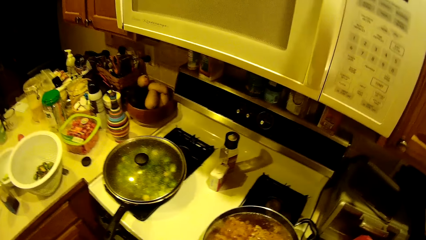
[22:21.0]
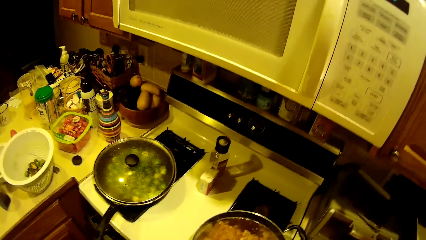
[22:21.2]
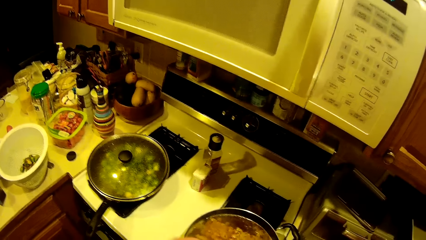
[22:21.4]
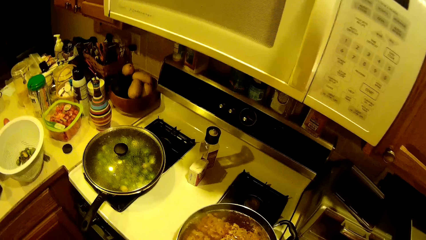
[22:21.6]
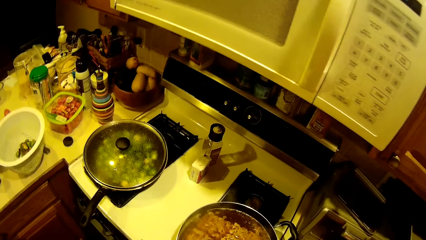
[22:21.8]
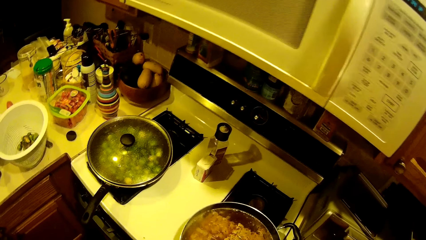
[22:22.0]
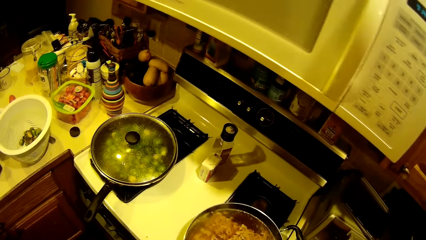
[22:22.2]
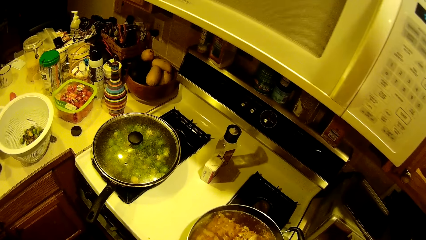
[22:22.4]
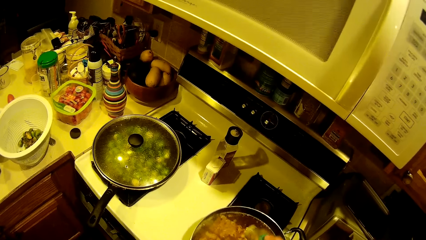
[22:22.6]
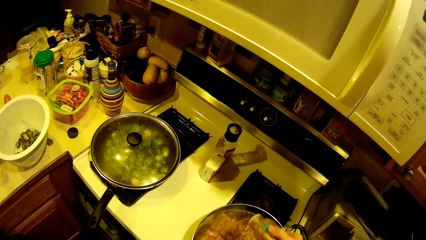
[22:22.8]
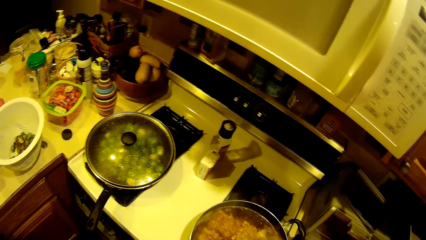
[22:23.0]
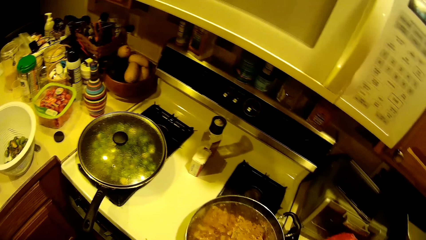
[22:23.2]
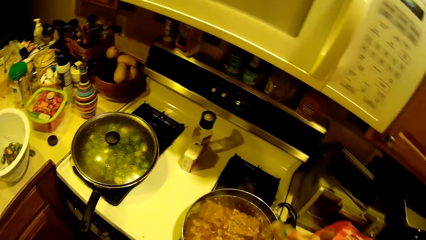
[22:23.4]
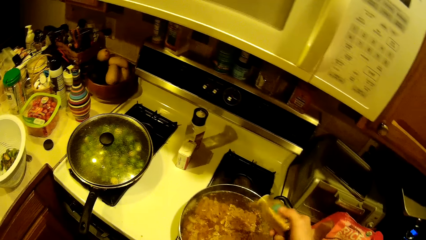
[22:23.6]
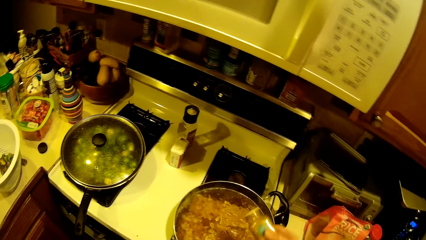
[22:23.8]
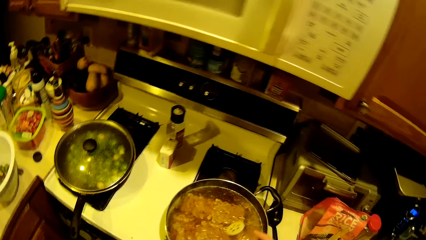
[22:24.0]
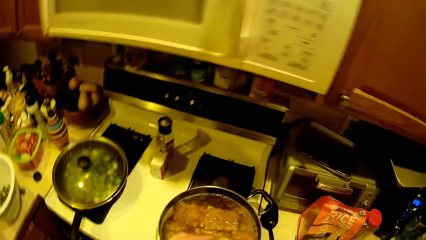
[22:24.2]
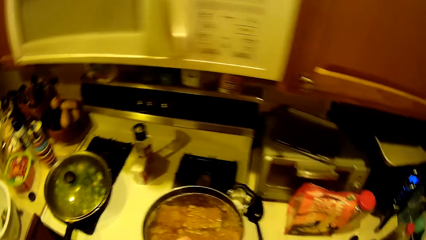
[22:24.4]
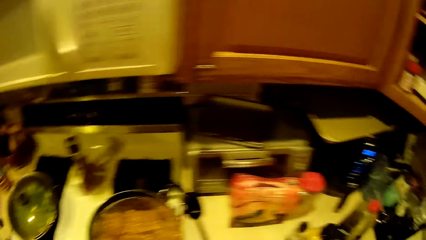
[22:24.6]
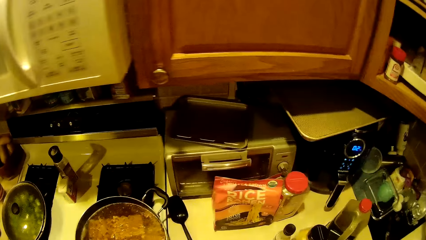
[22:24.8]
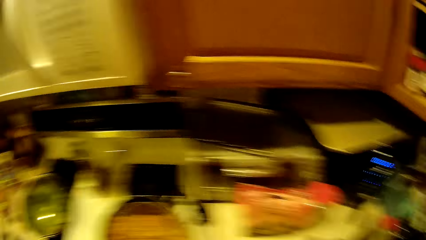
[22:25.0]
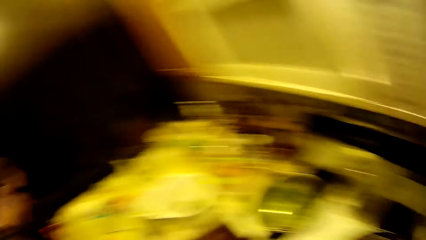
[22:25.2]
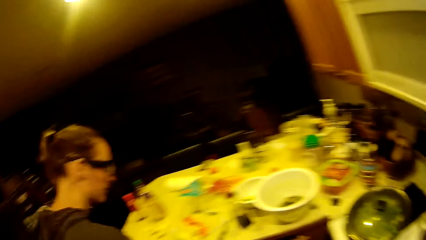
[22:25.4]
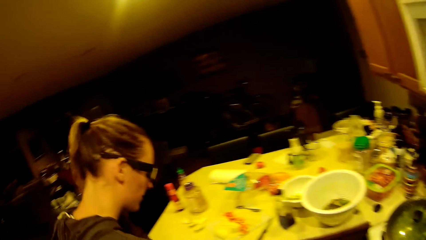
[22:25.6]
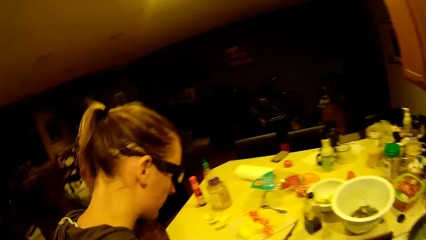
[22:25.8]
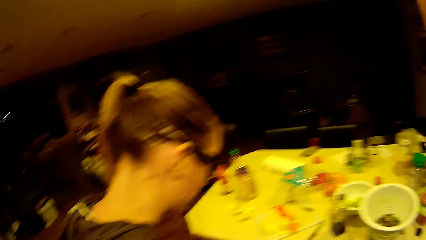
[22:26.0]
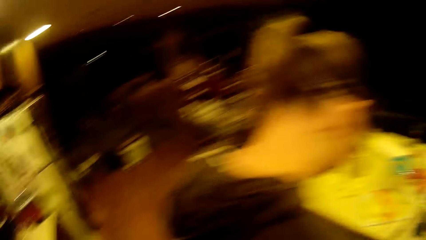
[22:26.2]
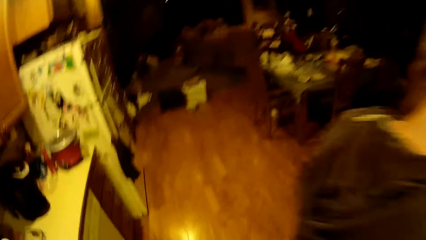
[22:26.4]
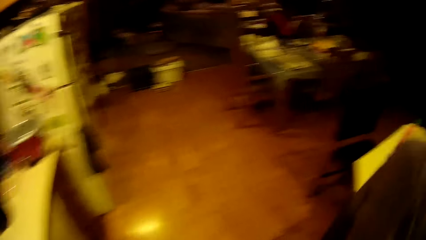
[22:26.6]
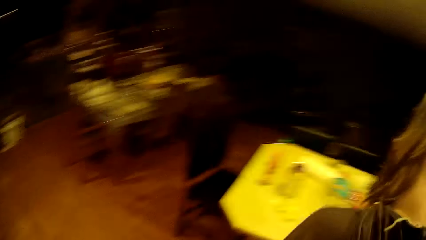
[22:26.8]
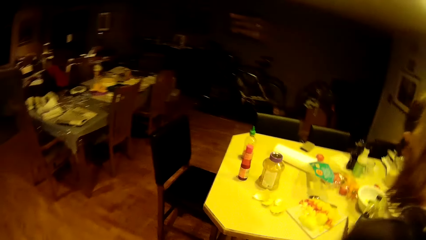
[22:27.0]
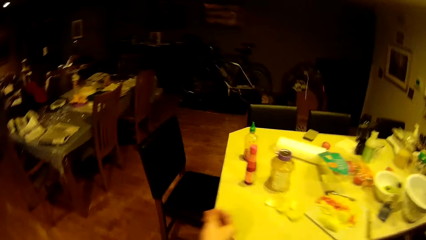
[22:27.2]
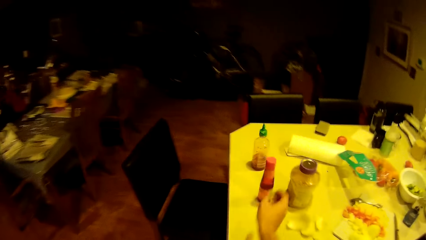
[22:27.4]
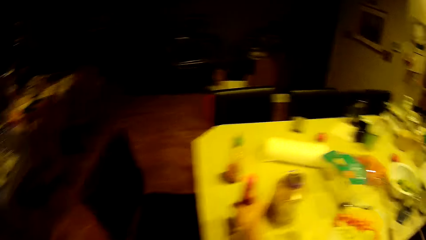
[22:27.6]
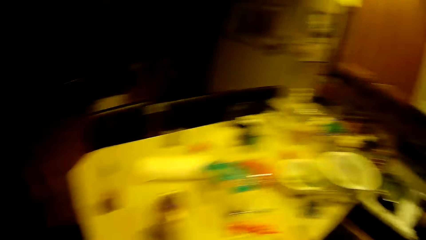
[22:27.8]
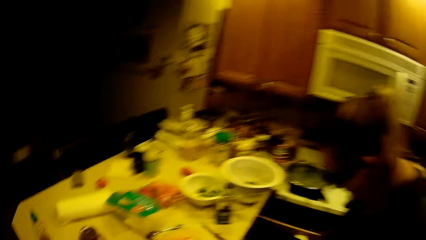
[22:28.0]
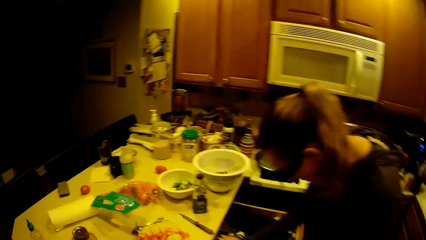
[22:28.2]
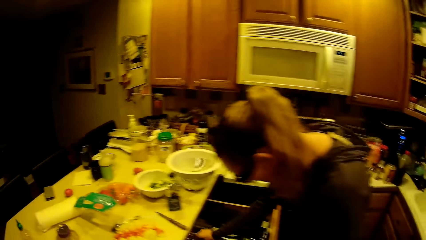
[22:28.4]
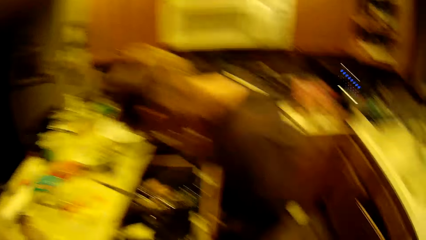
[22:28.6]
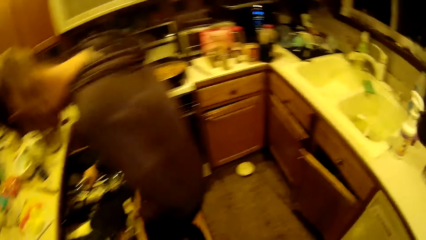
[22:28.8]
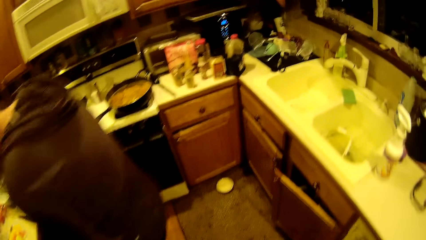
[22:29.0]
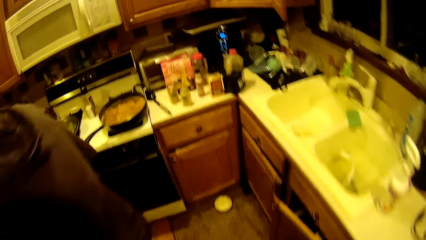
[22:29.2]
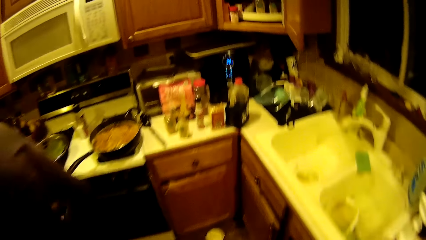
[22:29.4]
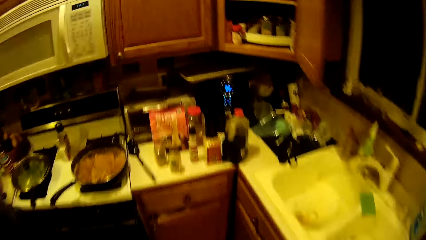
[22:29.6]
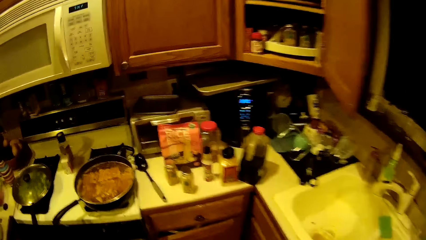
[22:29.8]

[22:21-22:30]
The camera wearer sprinkles the pepper seasoning from the bottle on the noodles in the fry pan. They take a bottle of tomato sauce from the table. A person searches a cupboard shelf.

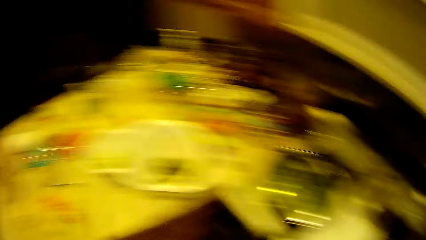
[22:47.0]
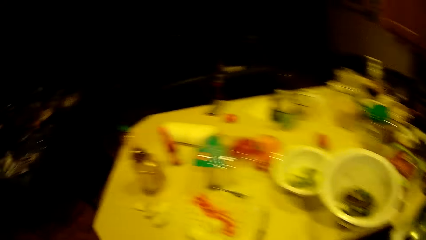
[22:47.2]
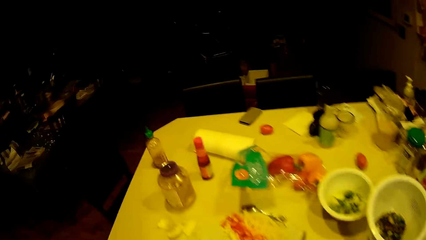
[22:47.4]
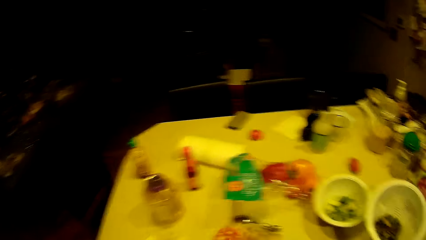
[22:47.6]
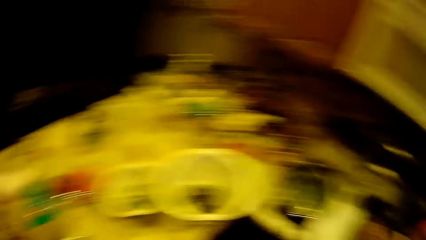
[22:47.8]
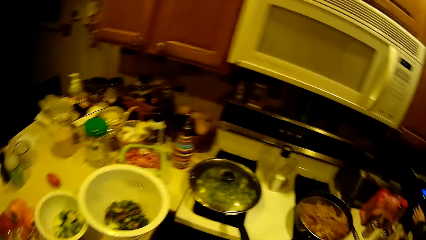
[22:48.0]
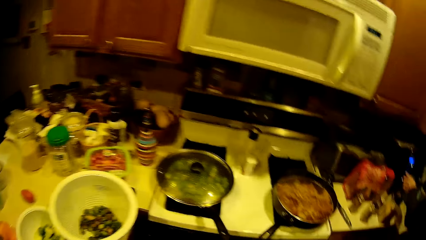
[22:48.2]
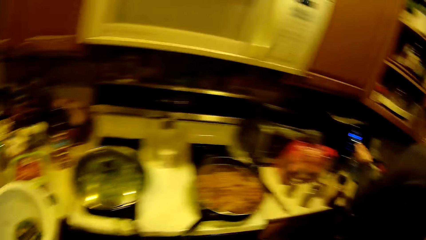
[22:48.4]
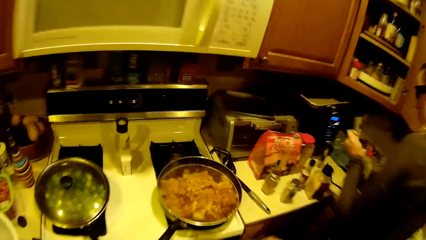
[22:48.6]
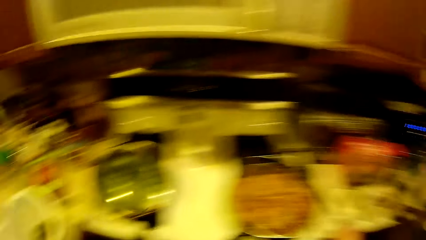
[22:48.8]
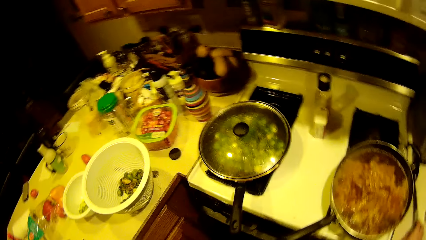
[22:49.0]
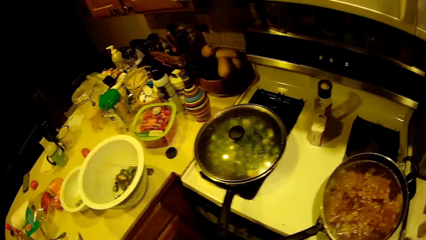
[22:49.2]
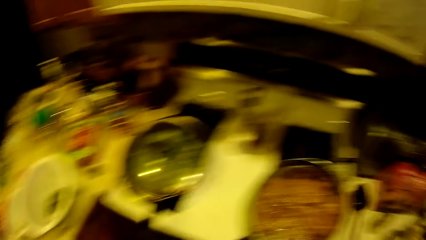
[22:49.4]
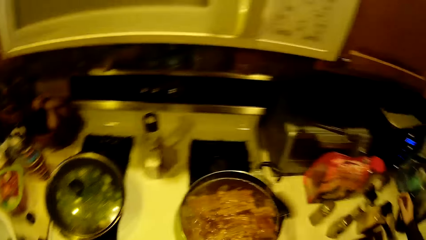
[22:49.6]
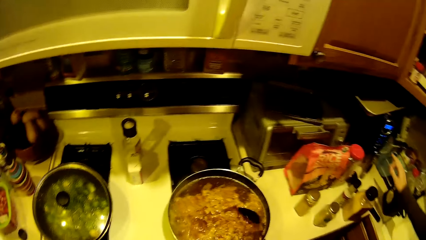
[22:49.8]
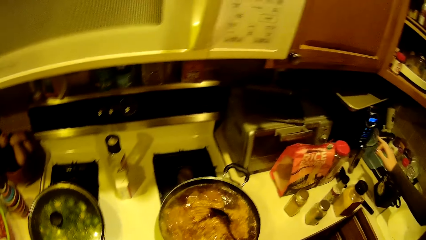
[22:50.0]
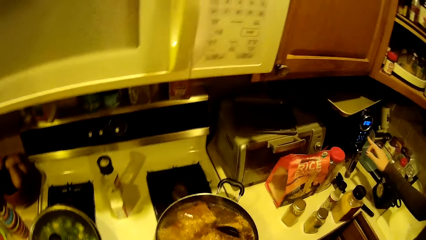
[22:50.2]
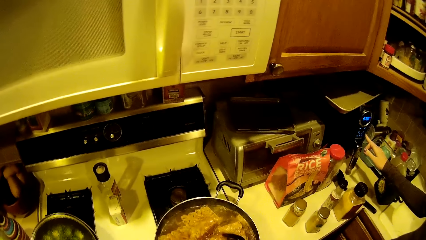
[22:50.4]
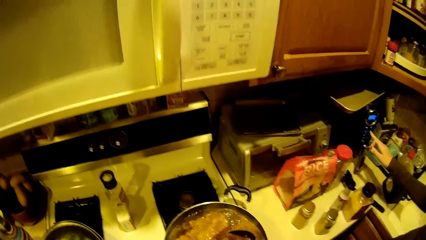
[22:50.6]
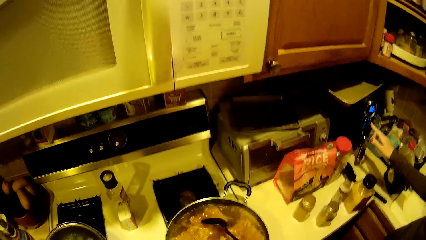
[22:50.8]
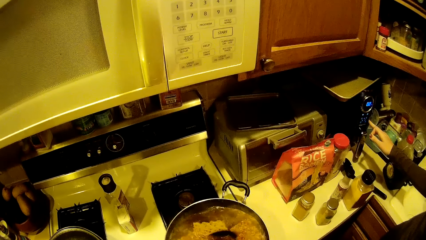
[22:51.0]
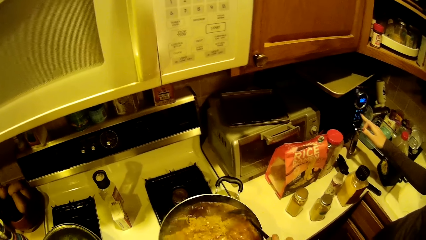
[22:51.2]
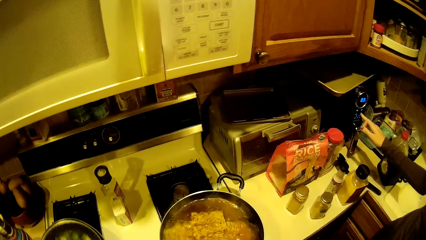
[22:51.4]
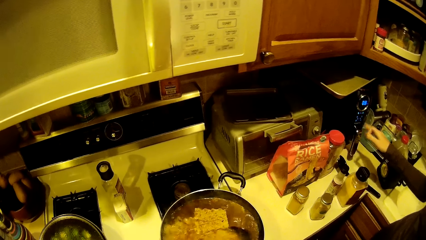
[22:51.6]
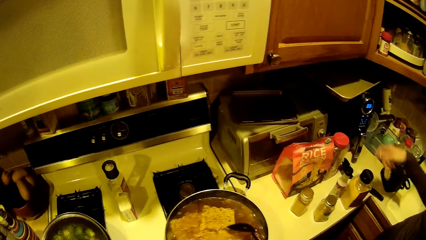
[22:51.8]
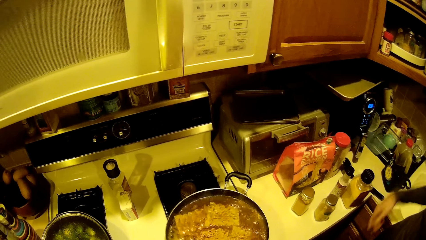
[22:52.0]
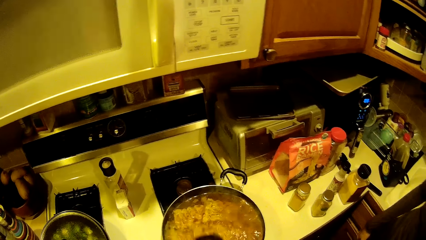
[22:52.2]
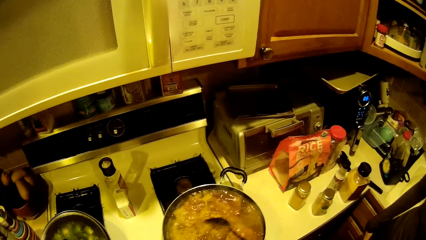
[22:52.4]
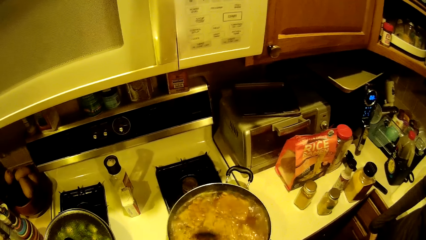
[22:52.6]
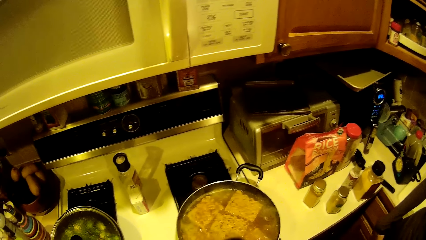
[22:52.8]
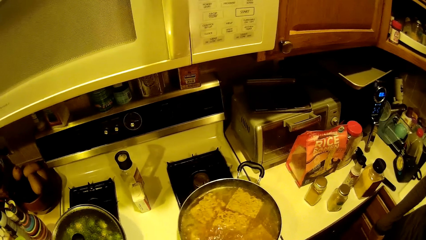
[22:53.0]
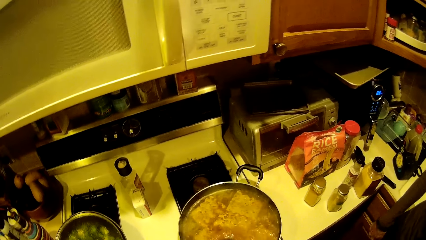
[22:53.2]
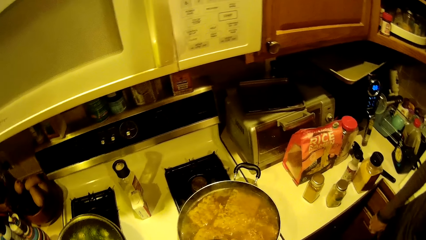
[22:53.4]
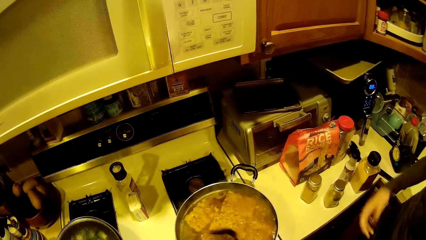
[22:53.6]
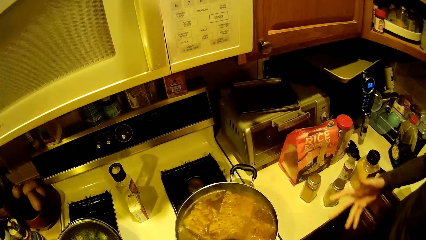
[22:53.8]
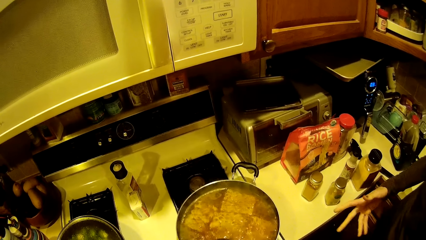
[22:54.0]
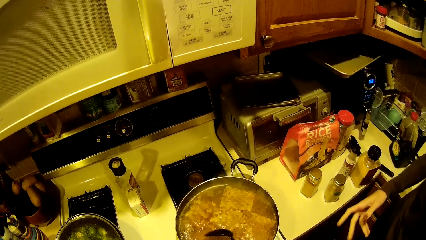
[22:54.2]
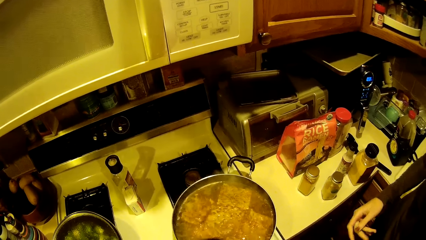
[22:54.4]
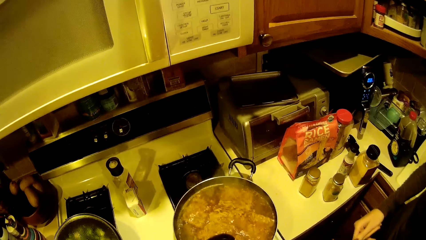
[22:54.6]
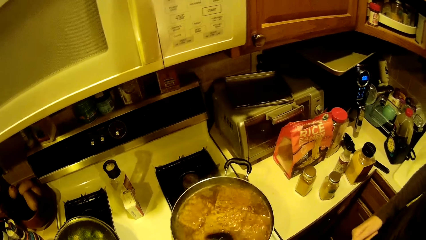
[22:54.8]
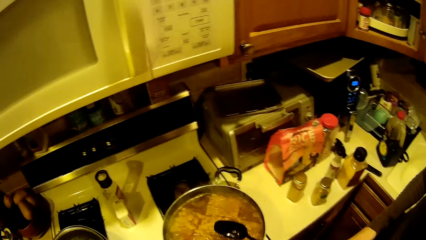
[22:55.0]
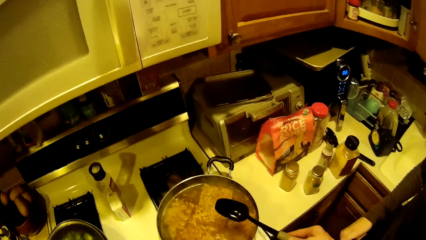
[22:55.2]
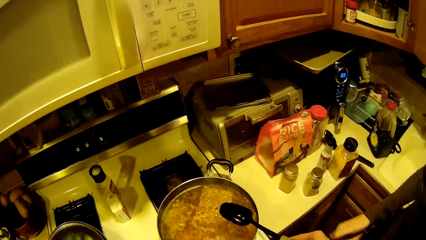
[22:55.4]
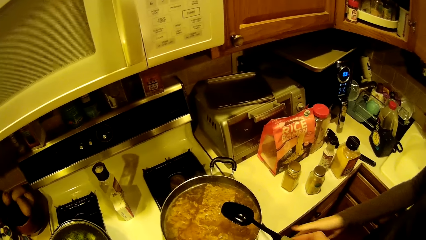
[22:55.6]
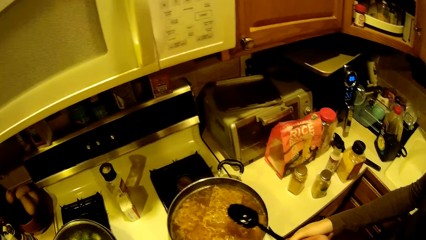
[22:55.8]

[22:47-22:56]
The camera wearer walks around the kitchen. They stir the noodles in the fry pan with a spoon. A woman turns on the heater. The camera wearer sets the microwave time. They mix the food. The woman talks to the camera wearer. The camera wearer holds the spoon.
